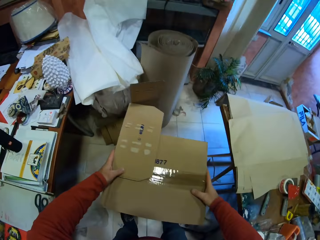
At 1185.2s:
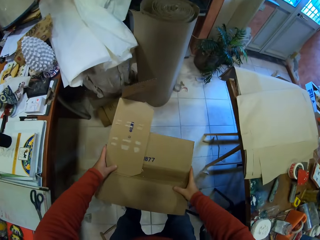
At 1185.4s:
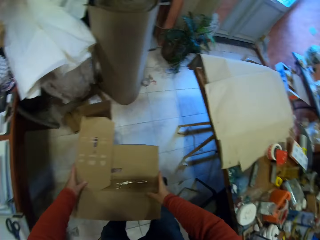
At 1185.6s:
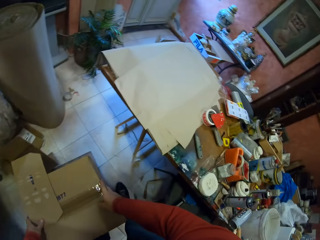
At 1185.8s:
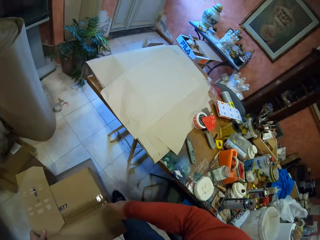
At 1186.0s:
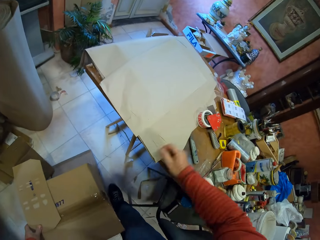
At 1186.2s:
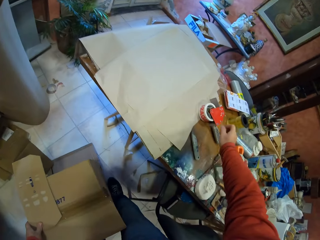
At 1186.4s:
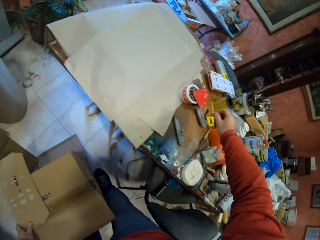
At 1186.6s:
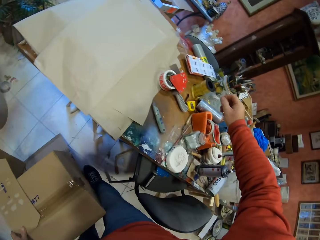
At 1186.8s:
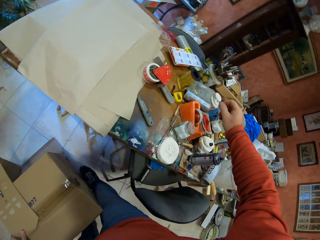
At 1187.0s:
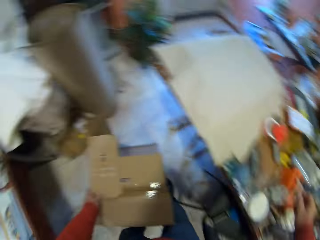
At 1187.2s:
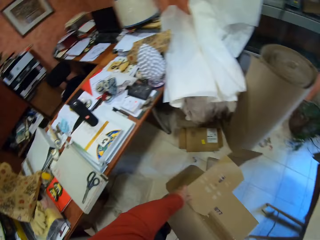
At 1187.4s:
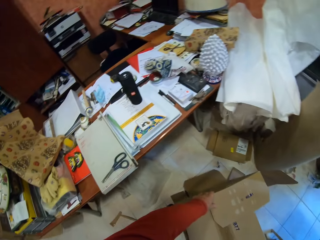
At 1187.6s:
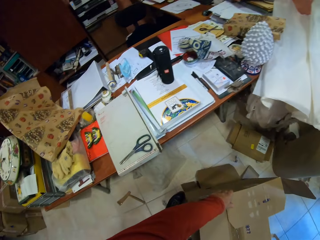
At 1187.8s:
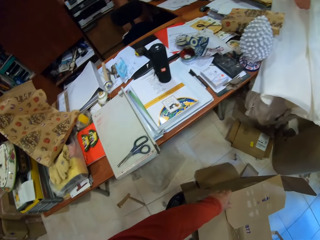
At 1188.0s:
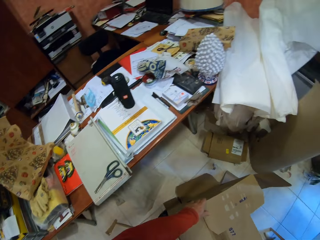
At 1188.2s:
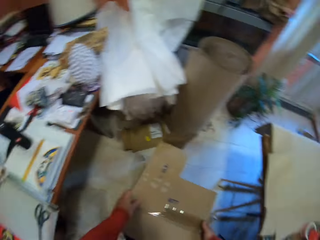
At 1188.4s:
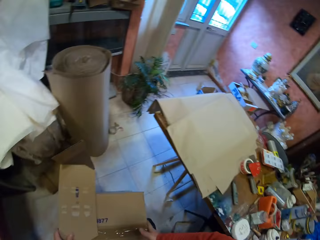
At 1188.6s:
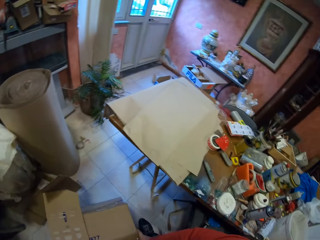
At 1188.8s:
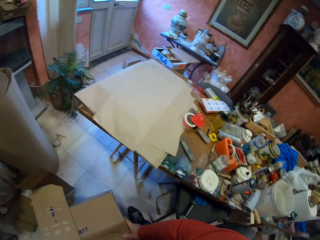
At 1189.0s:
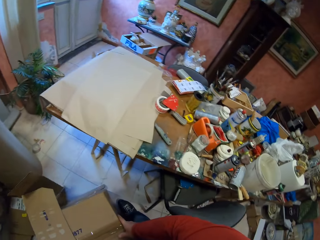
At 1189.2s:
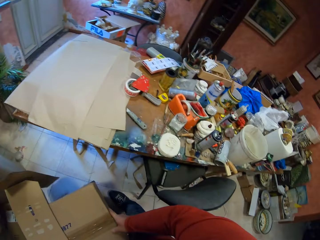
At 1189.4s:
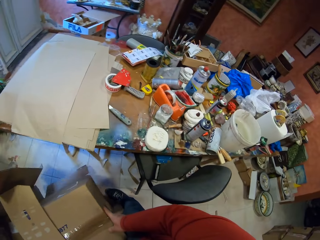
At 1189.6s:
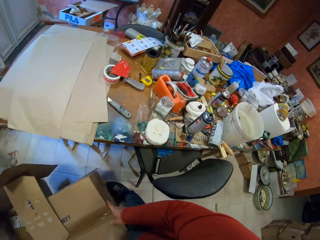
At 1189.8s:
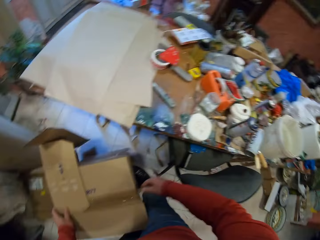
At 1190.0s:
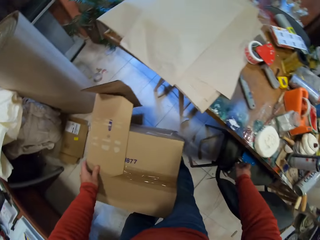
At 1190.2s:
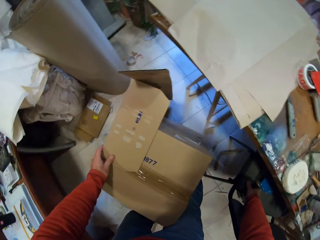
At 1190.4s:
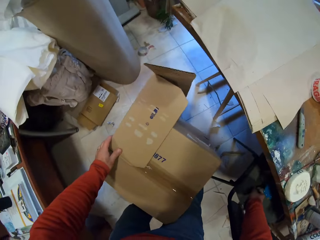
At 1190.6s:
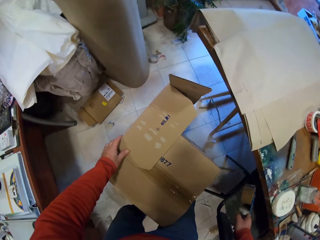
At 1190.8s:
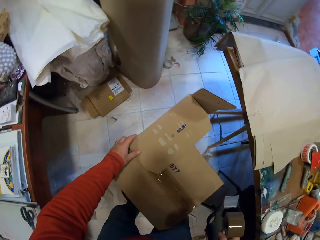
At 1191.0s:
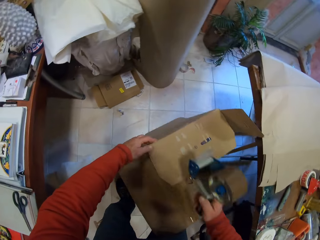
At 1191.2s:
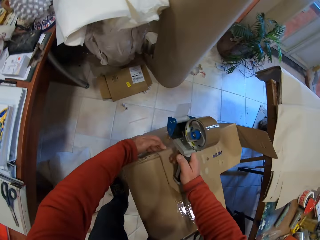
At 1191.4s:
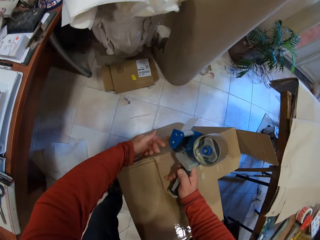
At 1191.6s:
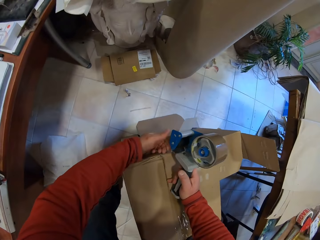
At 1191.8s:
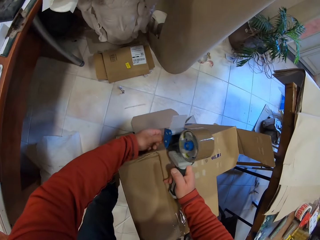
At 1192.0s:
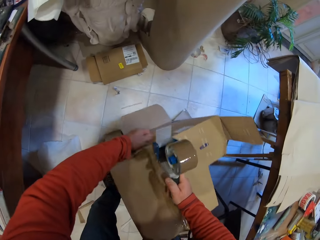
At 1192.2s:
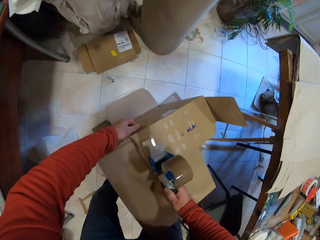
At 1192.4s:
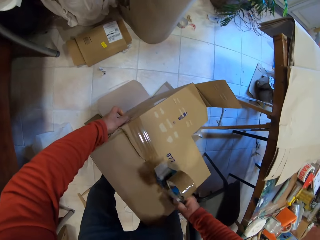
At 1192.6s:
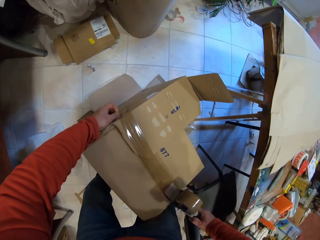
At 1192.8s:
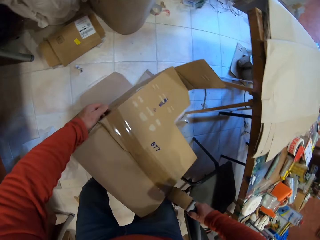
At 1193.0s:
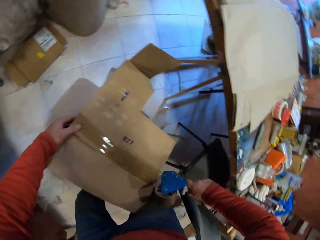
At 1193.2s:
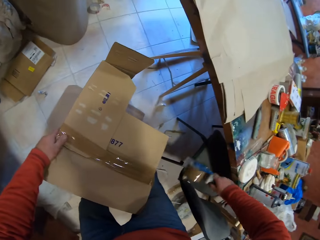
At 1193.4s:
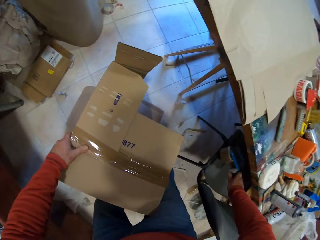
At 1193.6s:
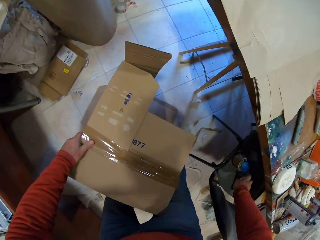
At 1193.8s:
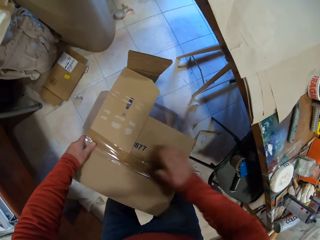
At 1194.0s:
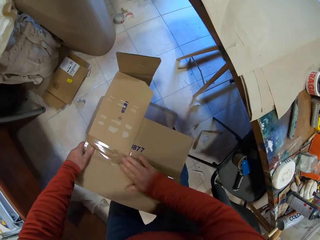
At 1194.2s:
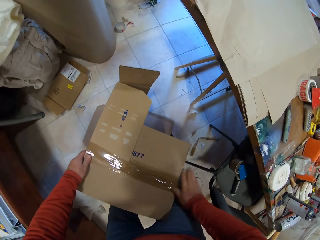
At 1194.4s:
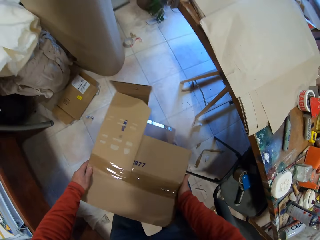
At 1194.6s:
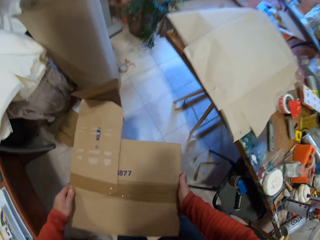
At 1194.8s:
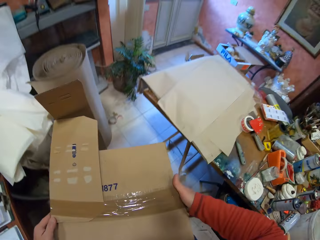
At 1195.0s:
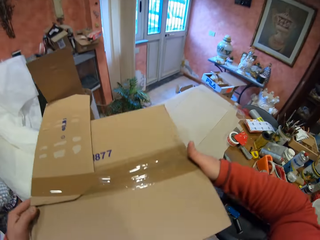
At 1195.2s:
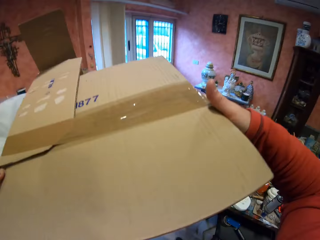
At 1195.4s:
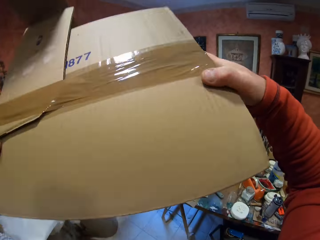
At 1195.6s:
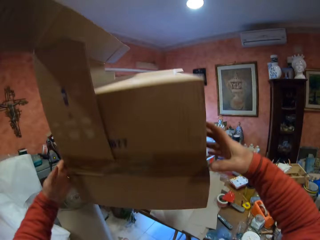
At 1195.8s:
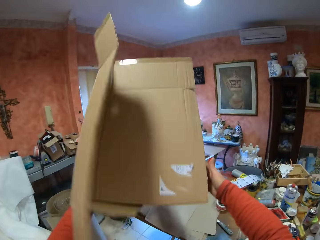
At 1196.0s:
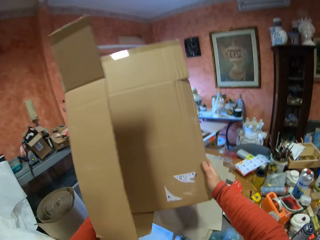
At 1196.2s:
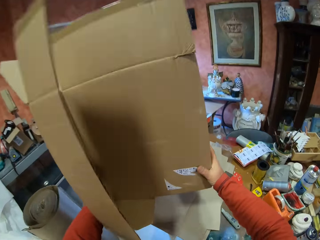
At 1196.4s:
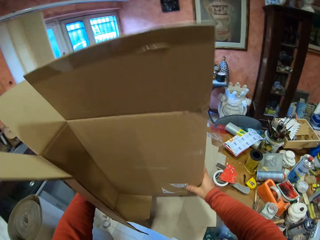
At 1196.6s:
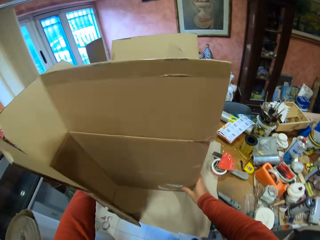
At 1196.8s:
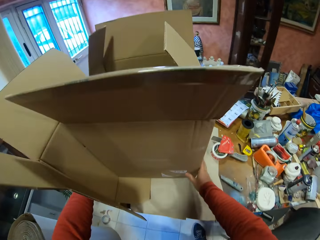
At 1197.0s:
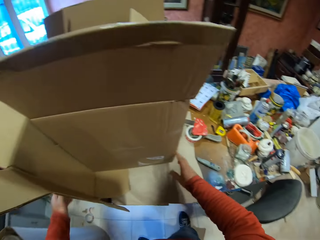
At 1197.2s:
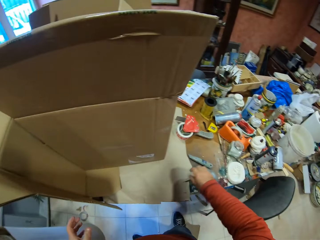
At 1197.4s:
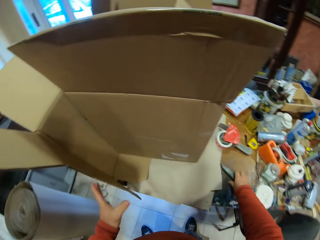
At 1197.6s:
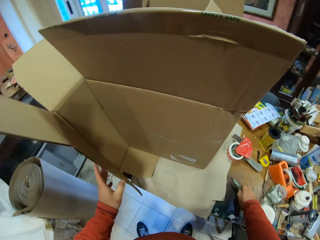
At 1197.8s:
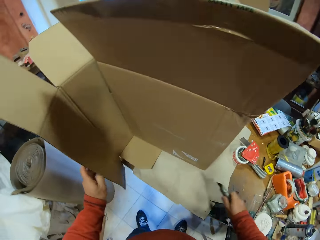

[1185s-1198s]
The camera wearer places the carton box on the floor. He looks around the table. He picks up the handheld tape dispenser on the chair. He puts the tape on the carton box. He places the handheld tape dispenser on the chair. He touches the tape on the carton box with his hand. He picks up the carton box on the floor. He places the carton box on the table.

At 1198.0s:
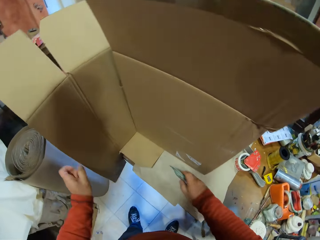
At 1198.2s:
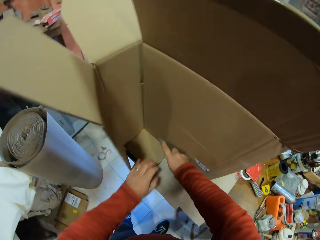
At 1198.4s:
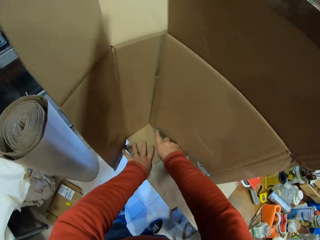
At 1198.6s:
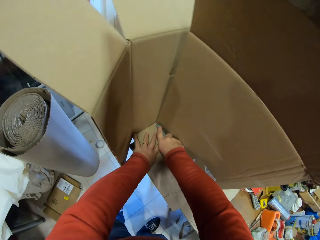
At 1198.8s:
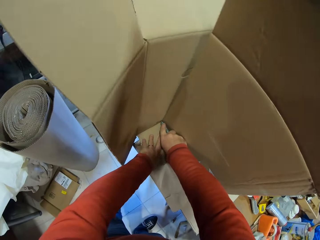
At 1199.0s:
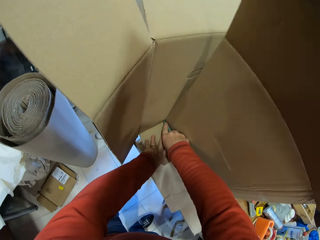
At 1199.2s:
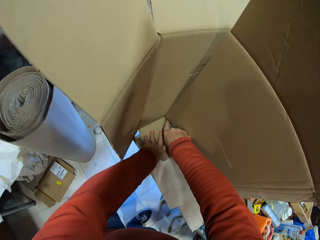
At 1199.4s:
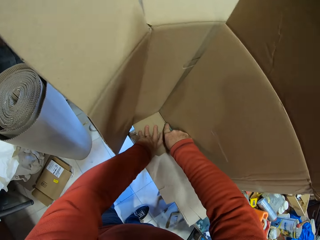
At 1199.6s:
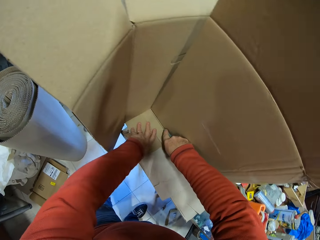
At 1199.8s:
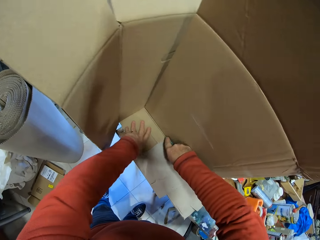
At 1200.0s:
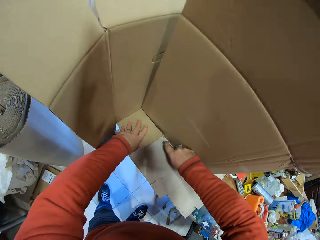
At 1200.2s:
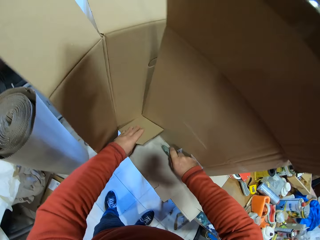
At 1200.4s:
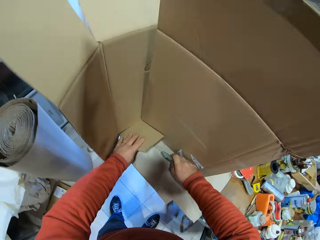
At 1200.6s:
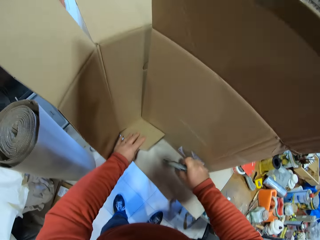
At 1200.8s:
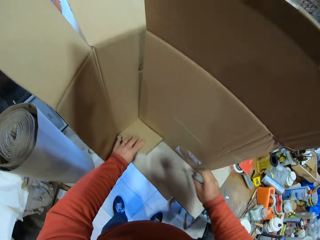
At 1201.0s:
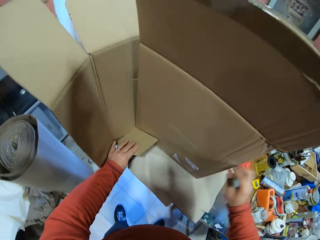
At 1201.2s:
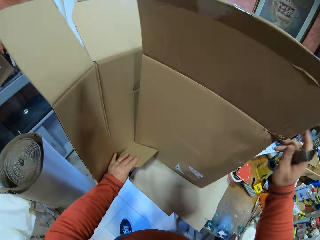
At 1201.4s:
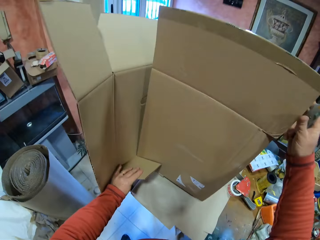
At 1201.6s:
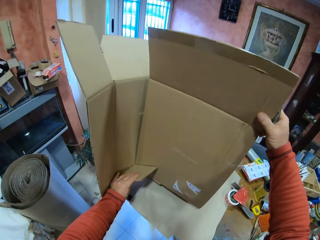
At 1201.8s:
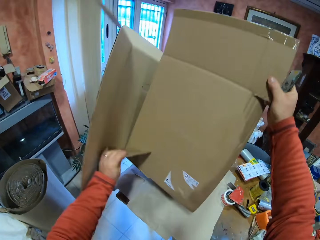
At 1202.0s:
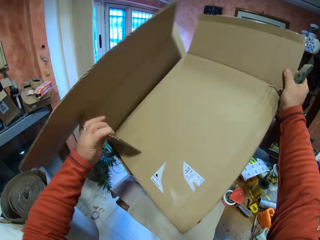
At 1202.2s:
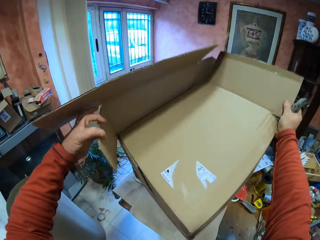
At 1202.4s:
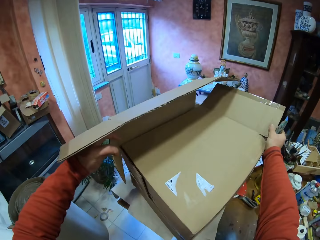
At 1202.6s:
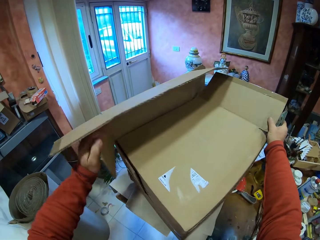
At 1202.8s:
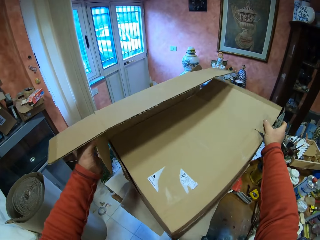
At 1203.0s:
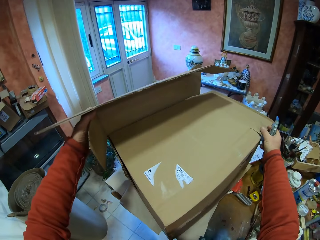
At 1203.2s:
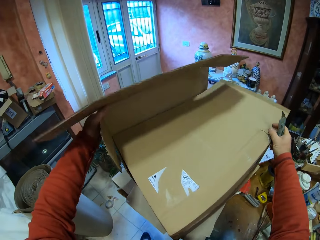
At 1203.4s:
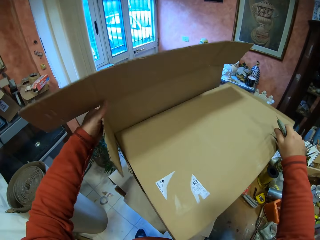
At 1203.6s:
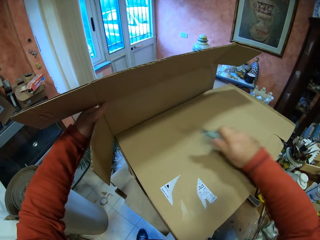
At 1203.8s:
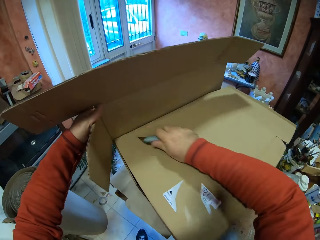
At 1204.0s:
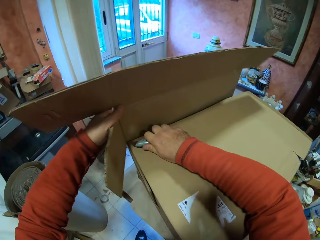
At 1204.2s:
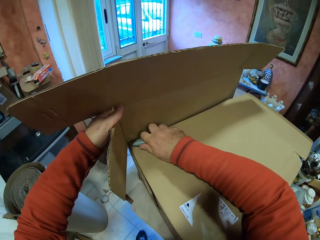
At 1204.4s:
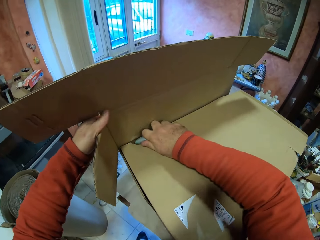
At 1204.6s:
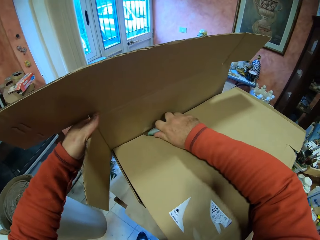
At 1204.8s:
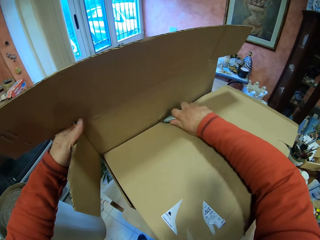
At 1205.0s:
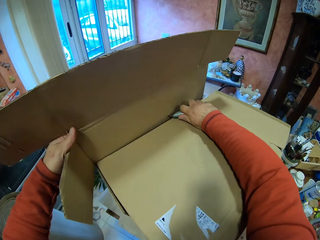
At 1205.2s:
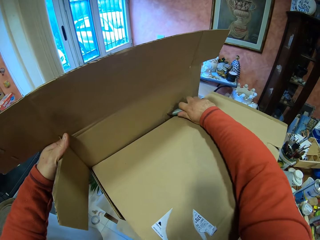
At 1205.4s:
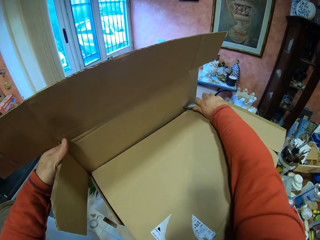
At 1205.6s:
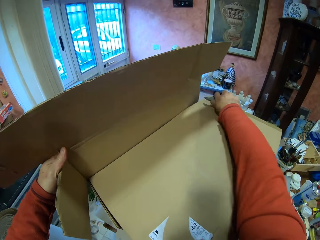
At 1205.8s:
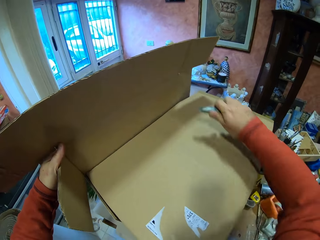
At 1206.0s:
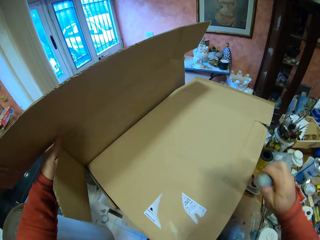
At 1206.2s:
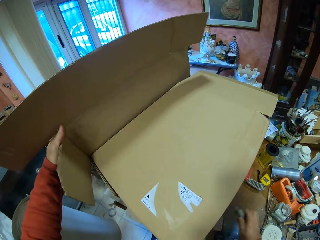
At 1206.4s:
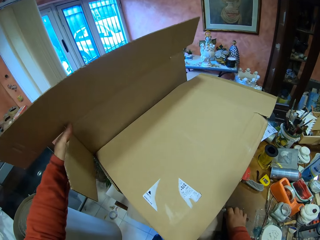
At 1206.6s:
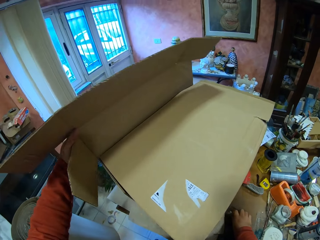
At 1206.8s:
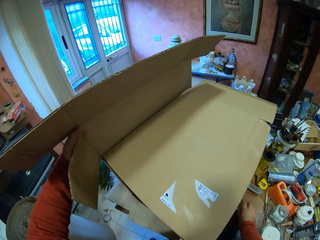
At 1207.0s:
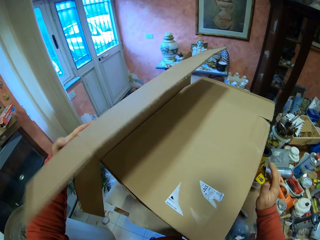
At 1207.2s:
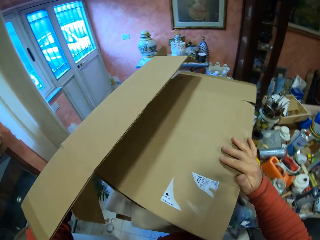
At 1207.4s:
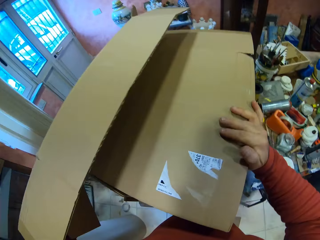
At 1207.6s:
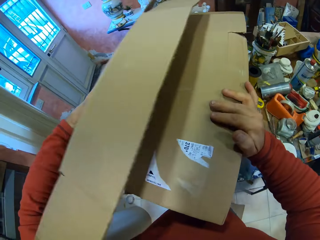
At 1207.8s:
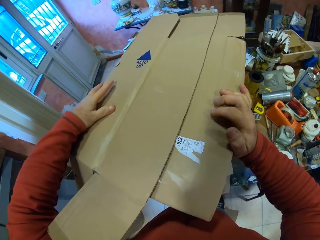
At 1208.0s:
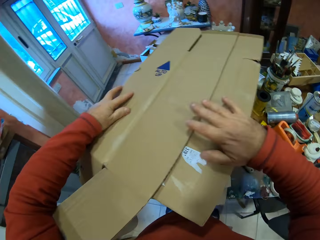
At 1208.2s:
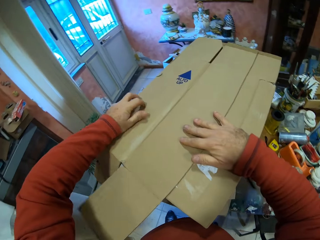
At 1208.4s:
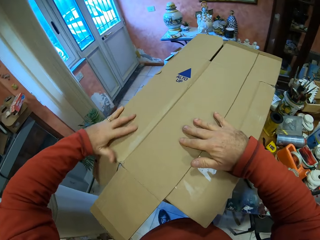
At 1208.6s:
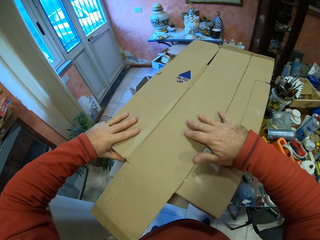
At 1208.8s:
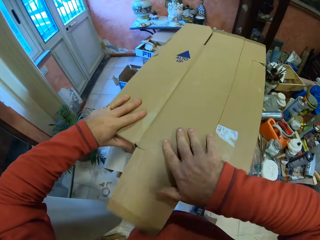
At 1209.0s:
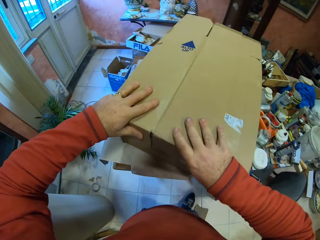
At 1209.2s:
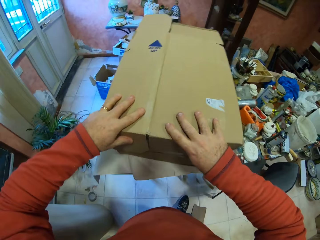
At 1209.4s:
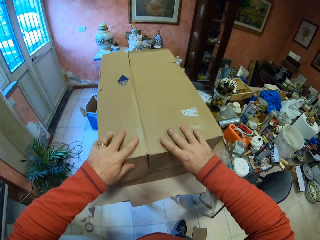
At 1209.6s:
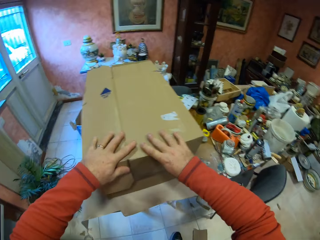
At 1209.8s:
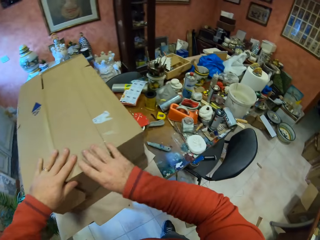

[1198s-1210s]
The camera wearer picks up the utility knife on the table. They cut the carton box with the utility knife. They move the carton box. They rotate the box. They cut the carton box with the utility knife. They place the utility knife on the table. They fold the carton box.
